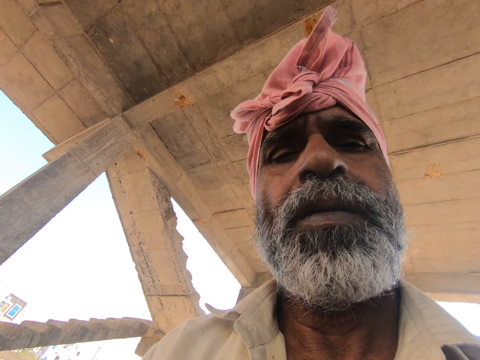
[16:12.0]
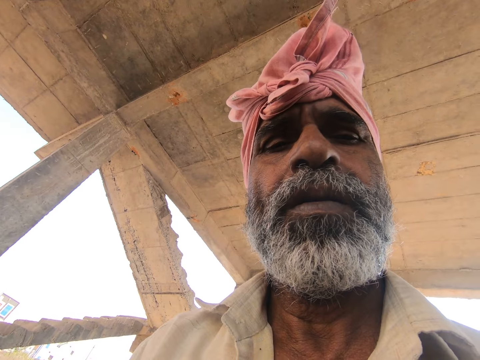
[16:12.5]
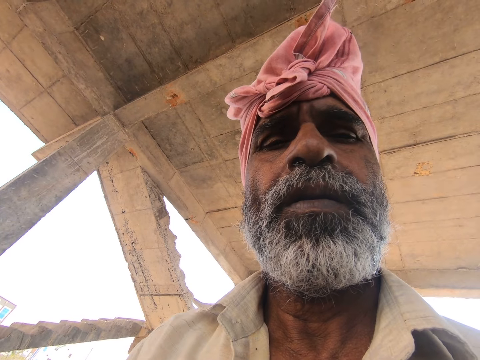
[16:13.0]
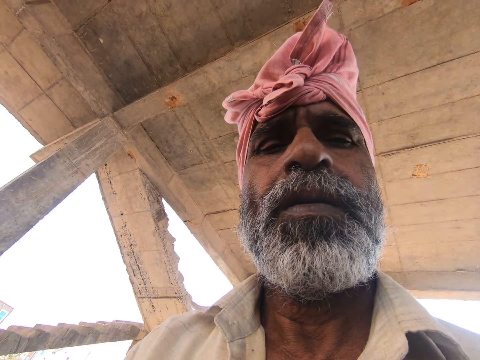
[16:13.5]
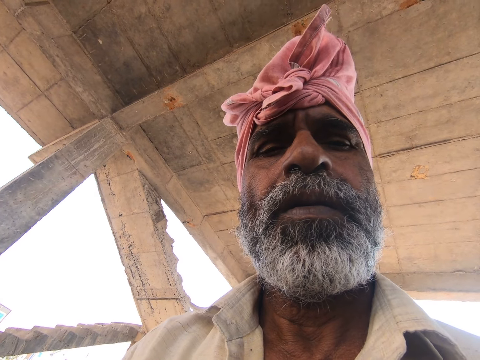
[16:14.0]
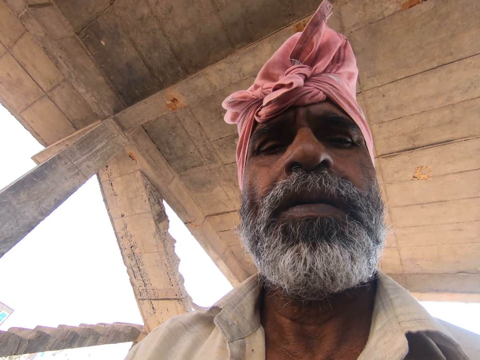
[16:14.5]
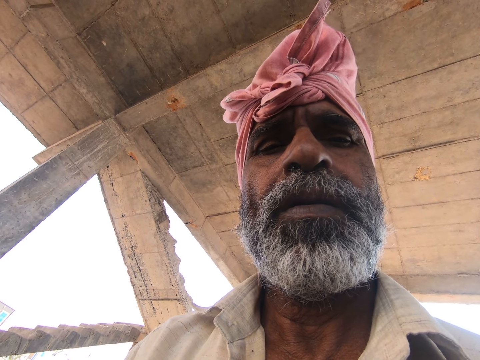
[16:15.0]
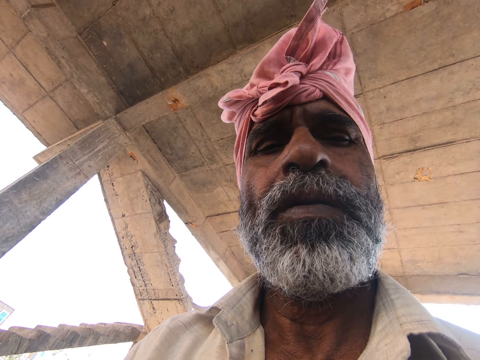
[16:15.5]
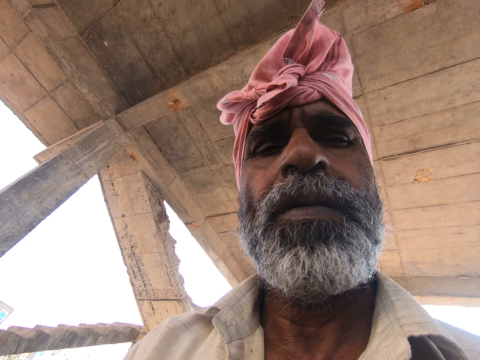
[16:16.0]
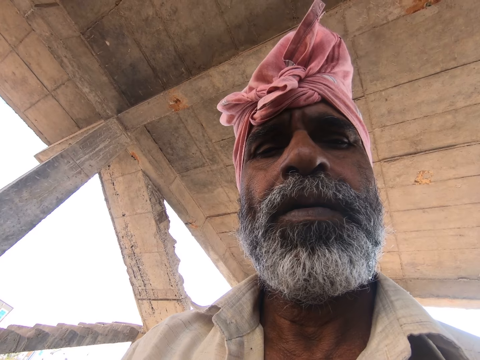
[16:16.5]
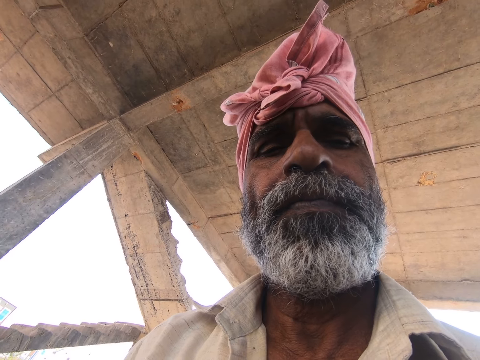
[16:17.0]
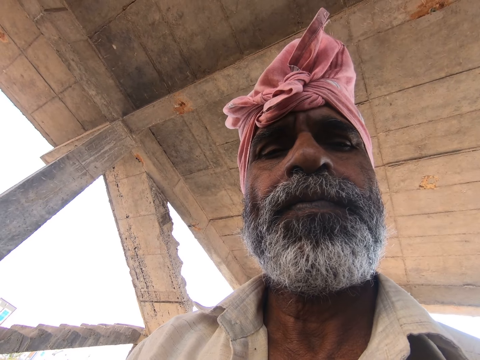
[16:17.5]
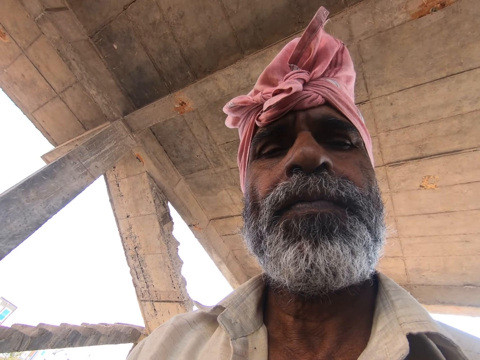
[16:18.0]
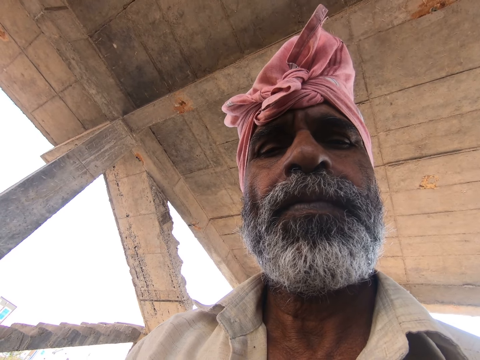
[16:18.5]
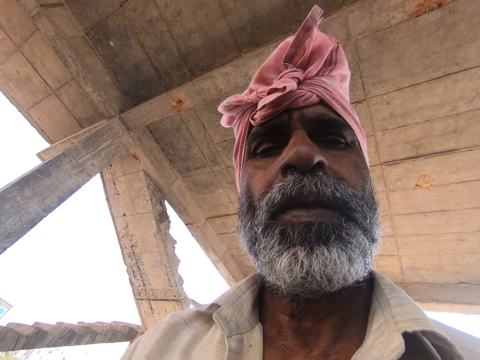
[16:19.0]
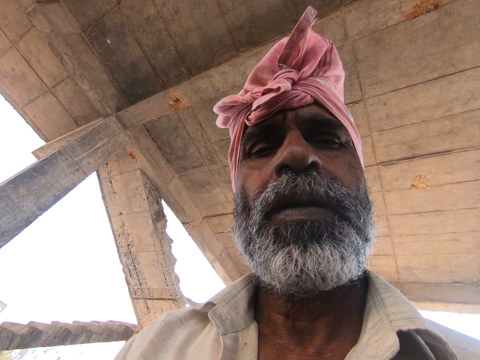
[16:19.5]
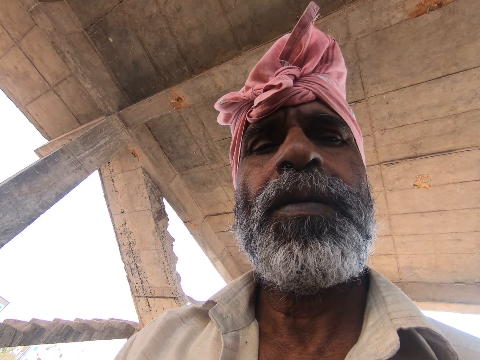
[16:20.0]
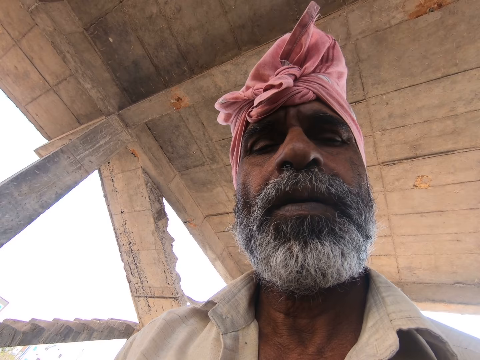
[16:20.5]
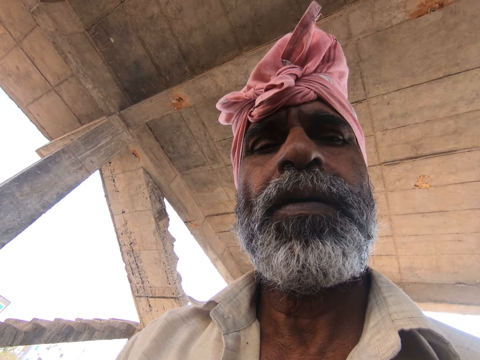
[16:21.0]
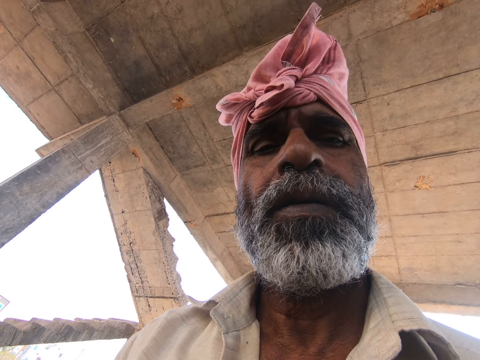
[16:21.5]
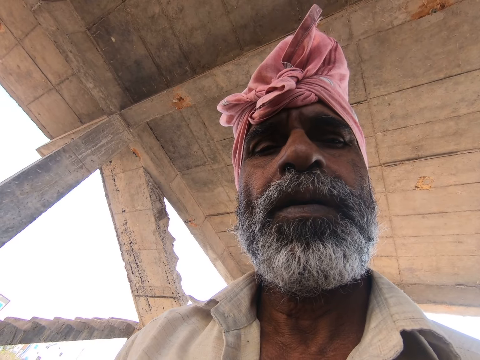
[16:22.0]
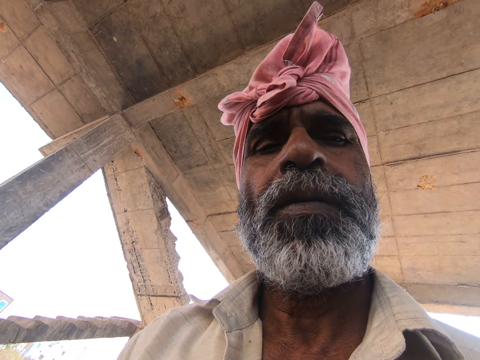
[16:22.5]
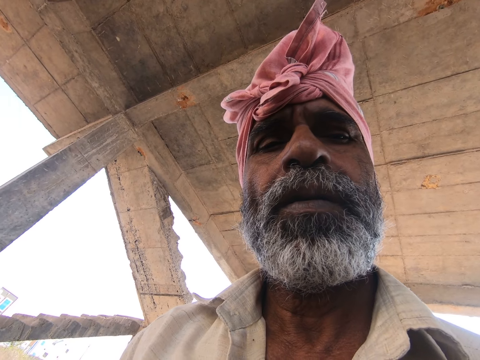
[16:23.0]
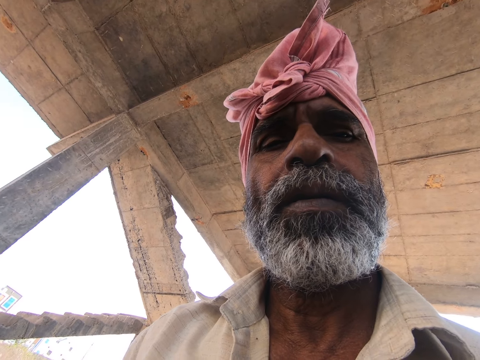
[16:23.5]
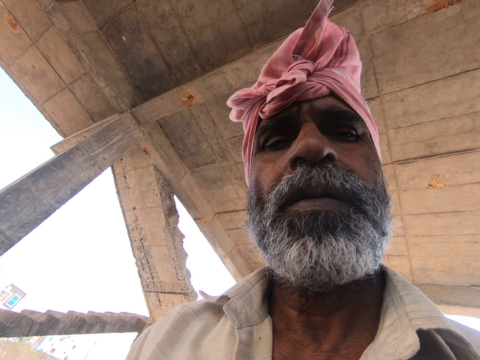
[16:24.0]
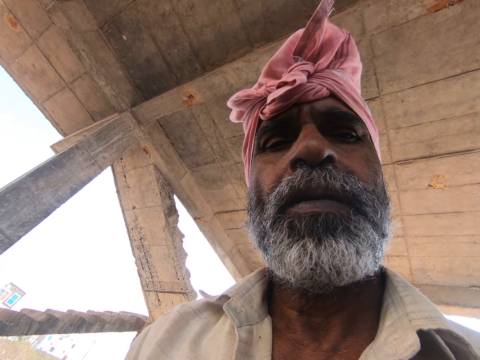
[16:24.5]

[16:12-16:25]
The camera wearer stares at the camera.

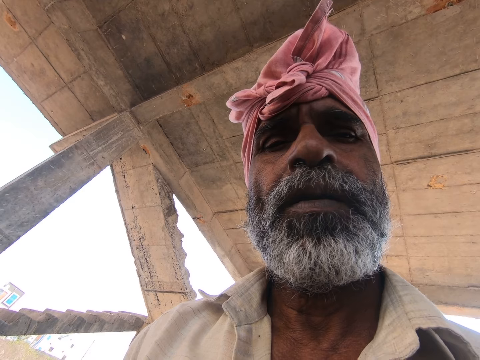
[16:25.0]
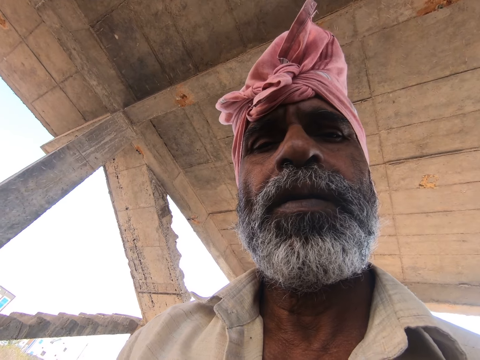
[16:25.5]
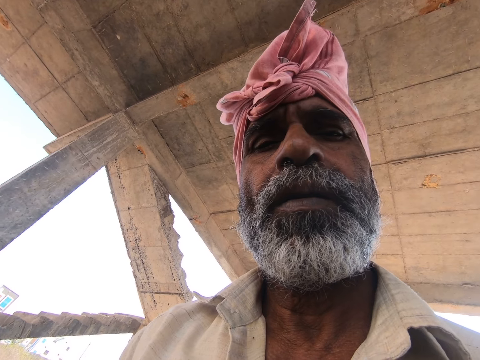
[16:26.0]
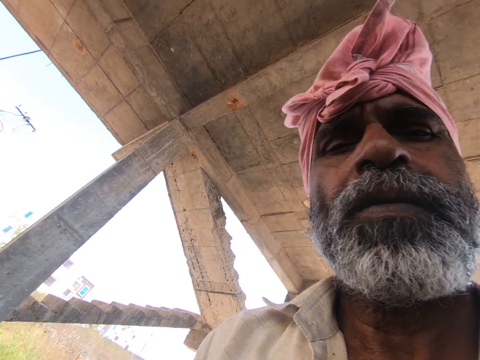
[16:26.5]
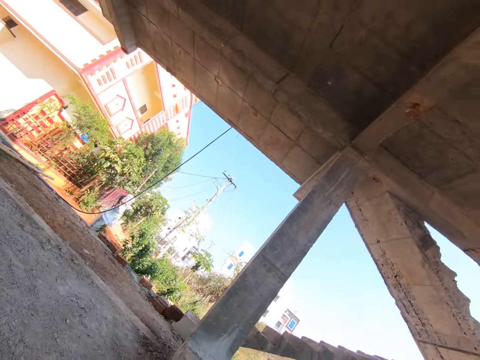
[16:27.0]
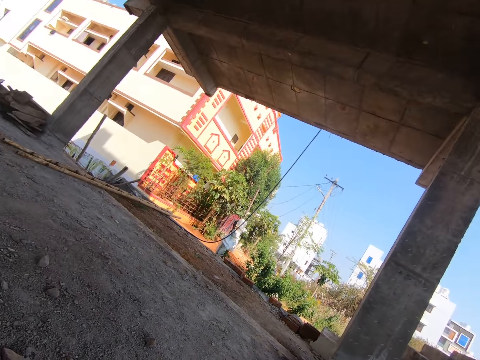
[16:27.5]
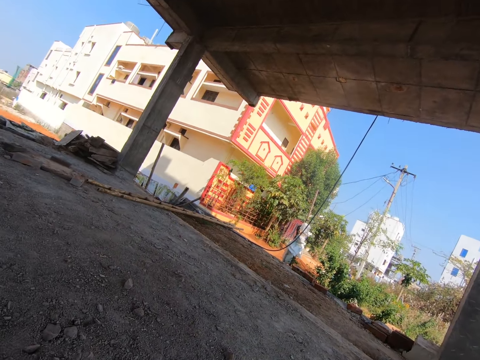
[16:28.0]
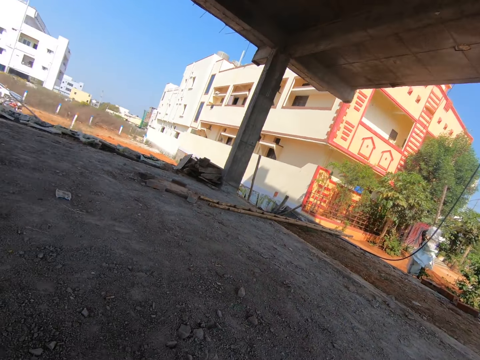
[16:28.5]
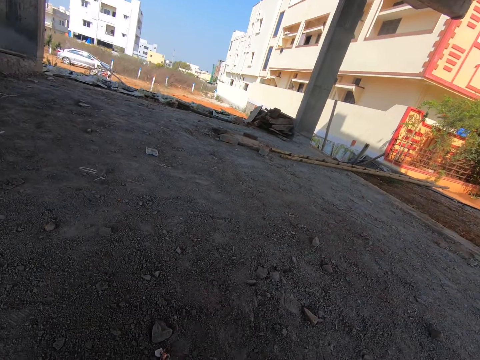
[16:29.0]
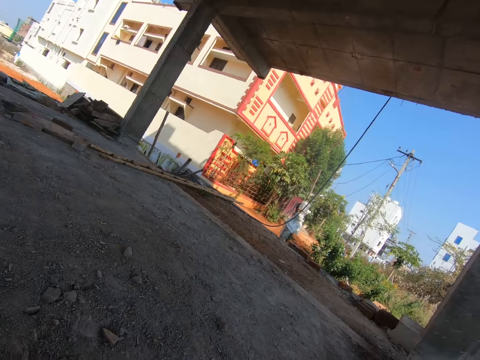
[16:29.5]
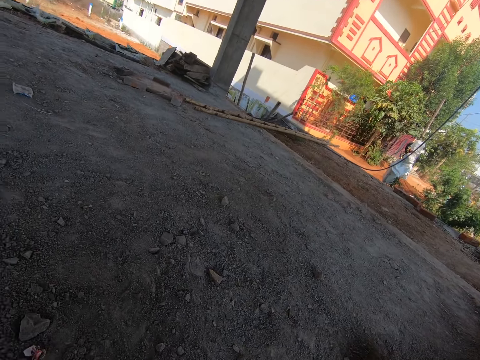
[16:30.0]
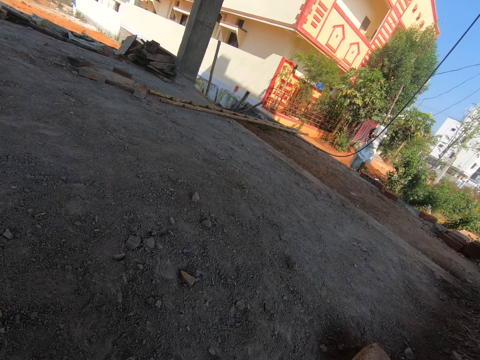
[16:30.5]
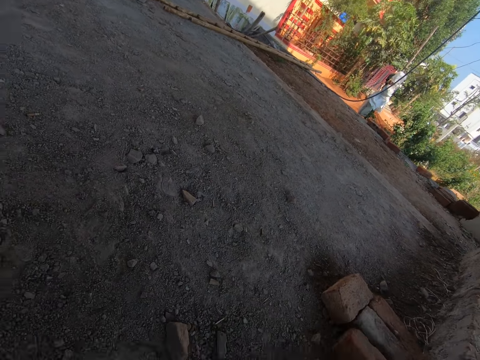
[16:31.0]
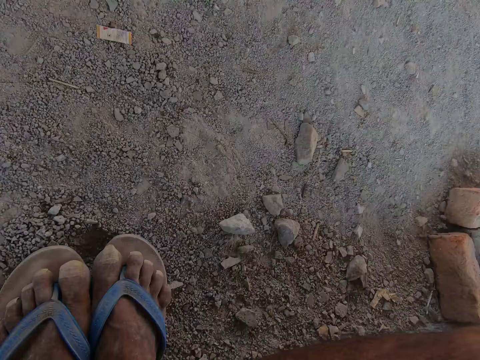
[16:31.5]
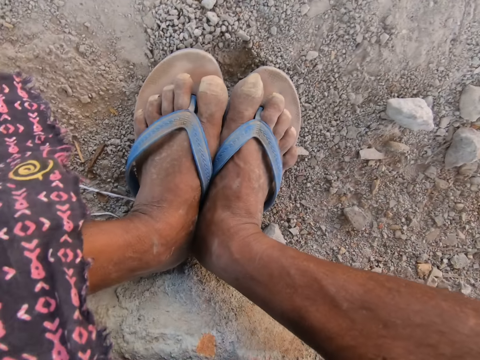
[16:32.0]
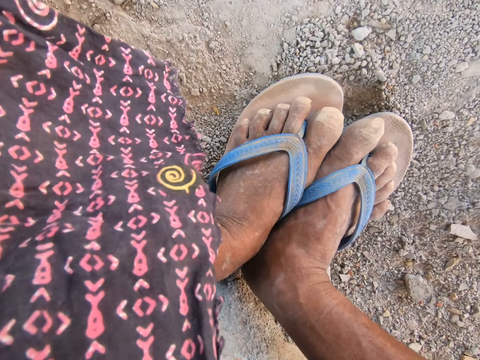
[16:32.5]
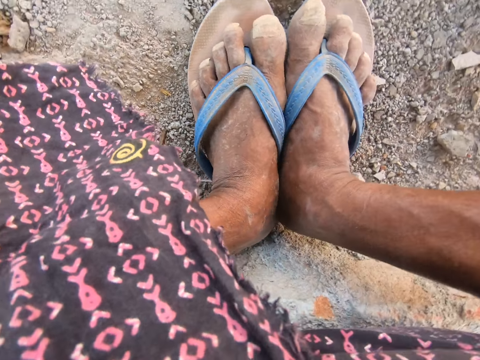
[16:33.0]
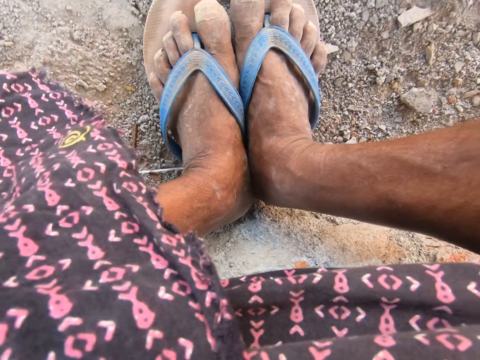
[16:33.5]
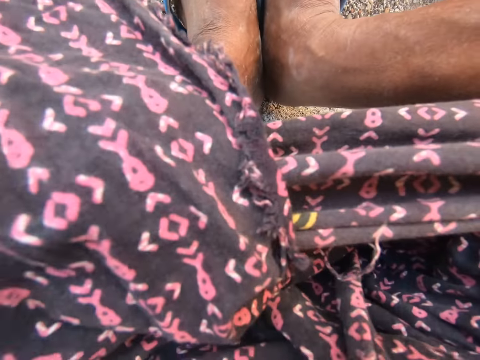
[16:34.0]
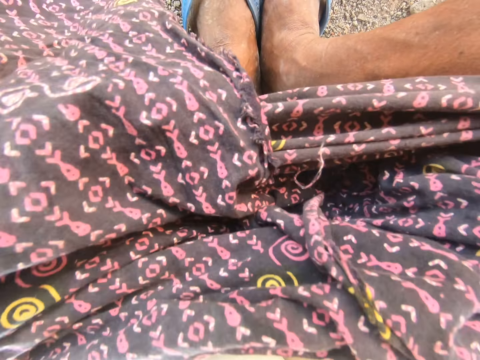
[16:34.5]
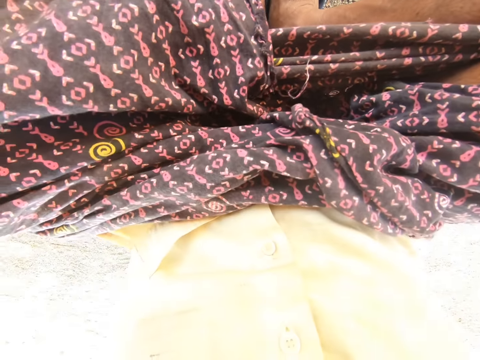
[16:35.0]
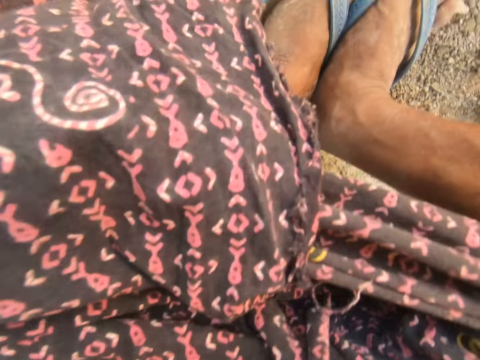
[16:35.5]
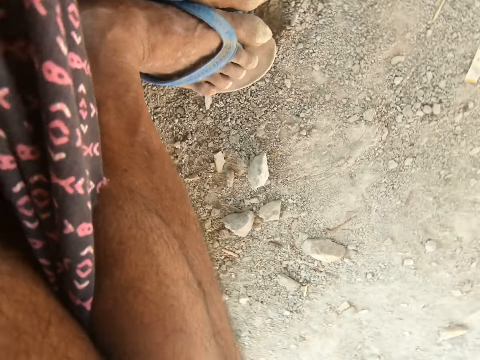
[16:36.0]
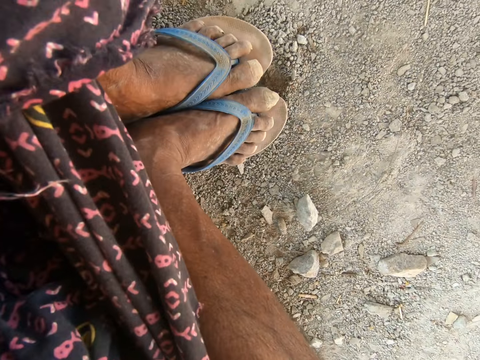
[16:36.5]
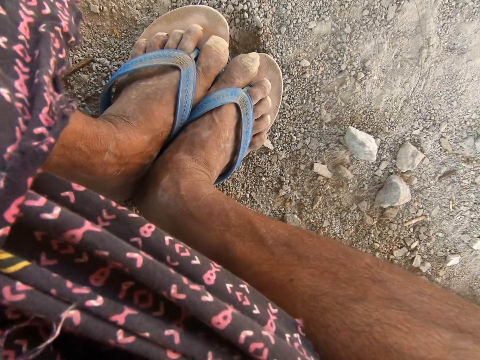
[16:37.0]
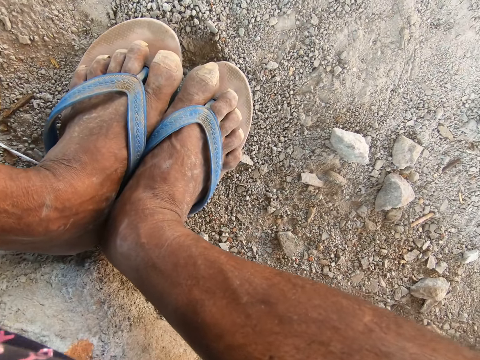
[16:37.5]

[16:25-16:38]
The camera wearer adjusts the camera with his hands. He turns the camera around. He puts the camera on the head.
